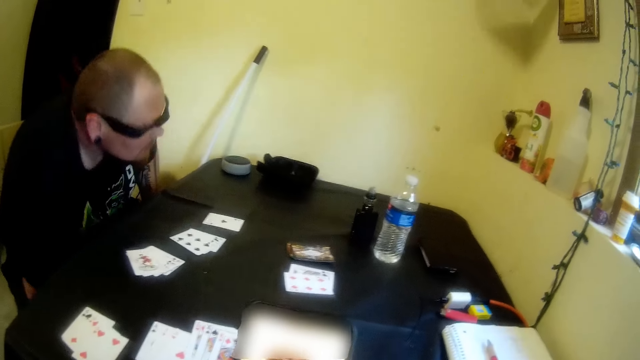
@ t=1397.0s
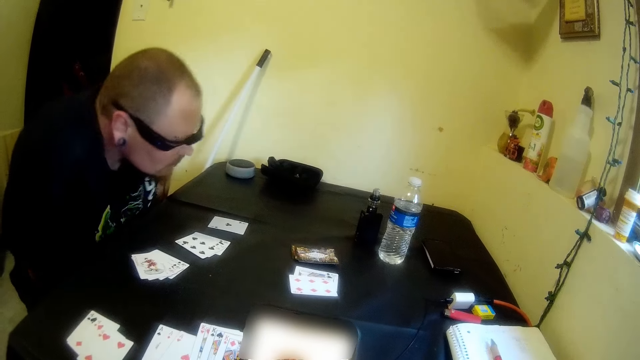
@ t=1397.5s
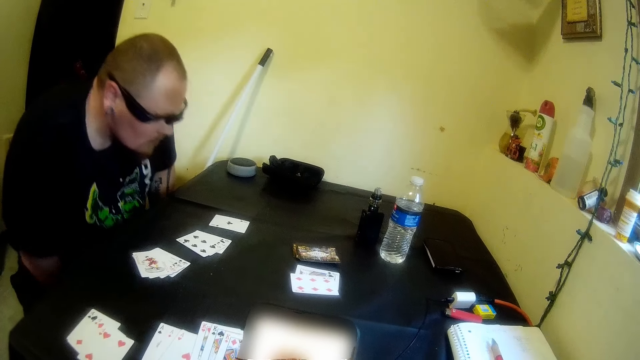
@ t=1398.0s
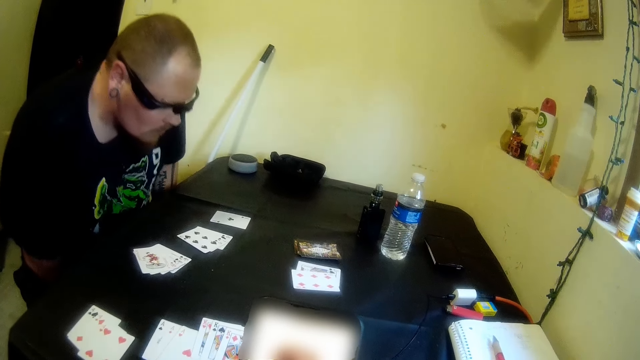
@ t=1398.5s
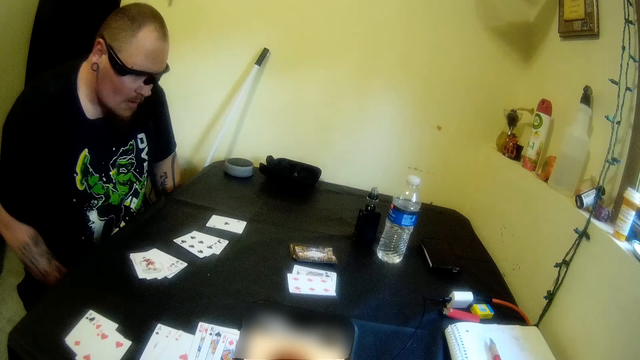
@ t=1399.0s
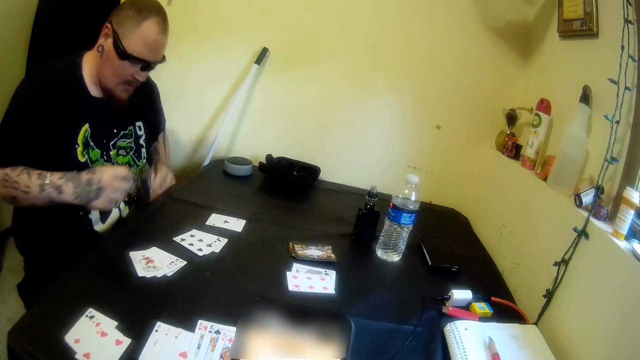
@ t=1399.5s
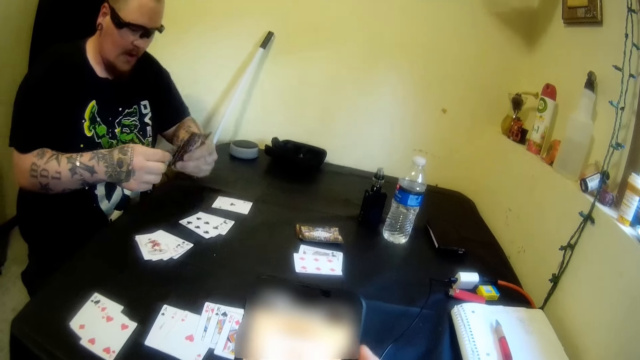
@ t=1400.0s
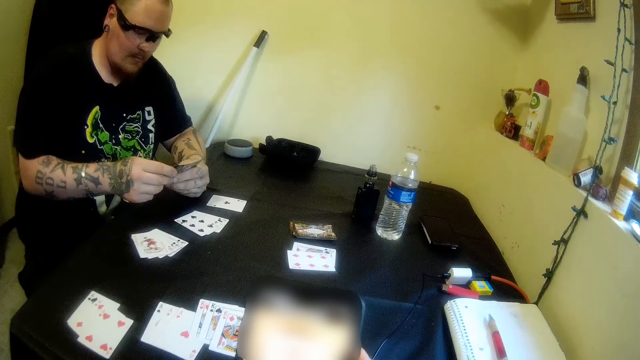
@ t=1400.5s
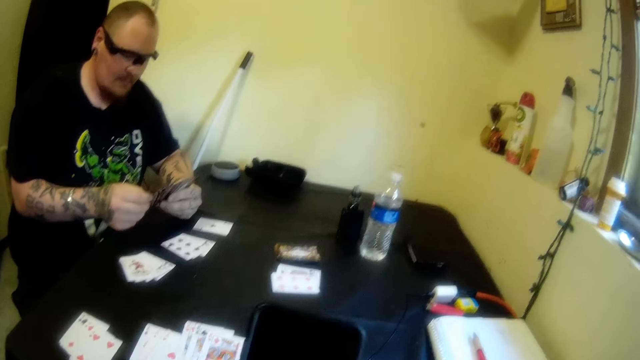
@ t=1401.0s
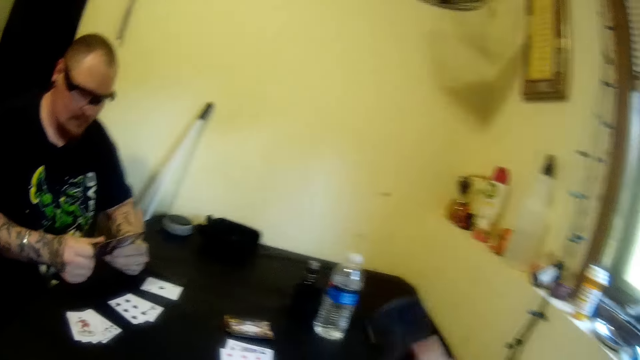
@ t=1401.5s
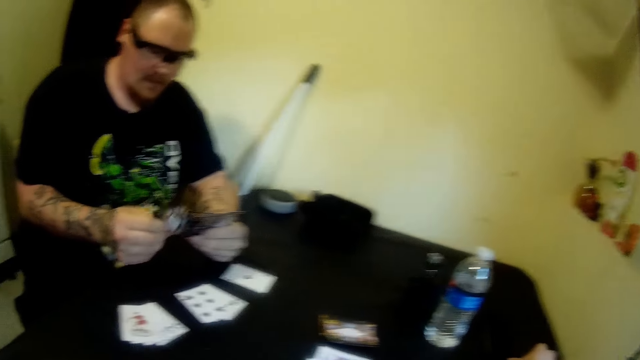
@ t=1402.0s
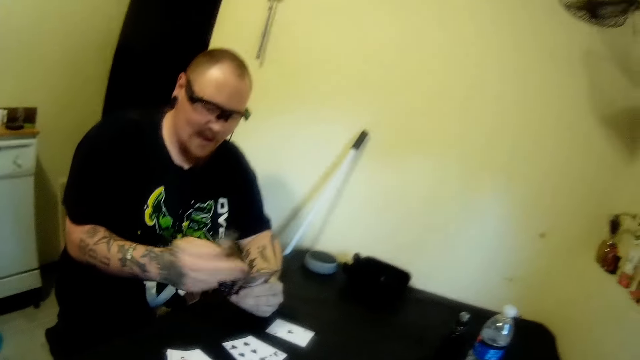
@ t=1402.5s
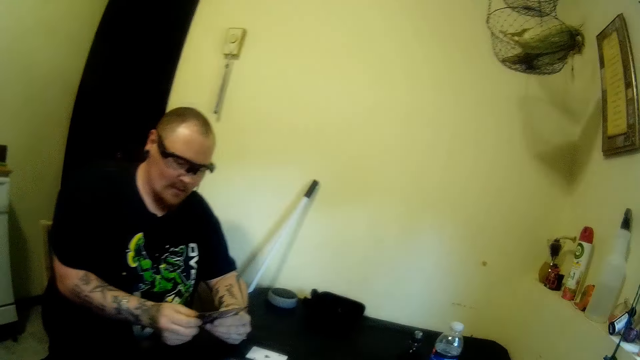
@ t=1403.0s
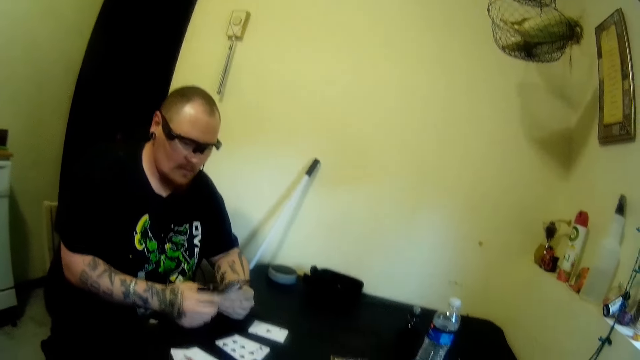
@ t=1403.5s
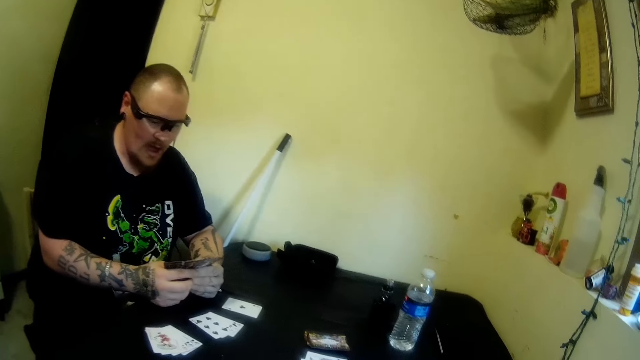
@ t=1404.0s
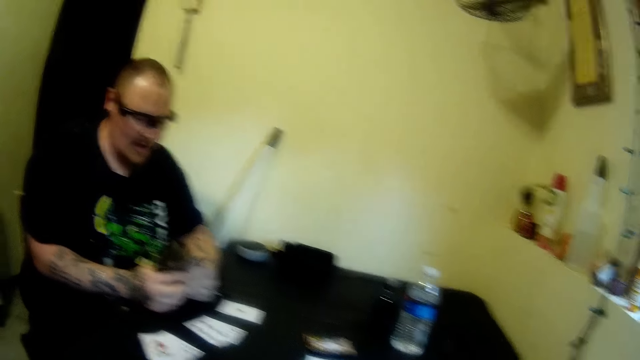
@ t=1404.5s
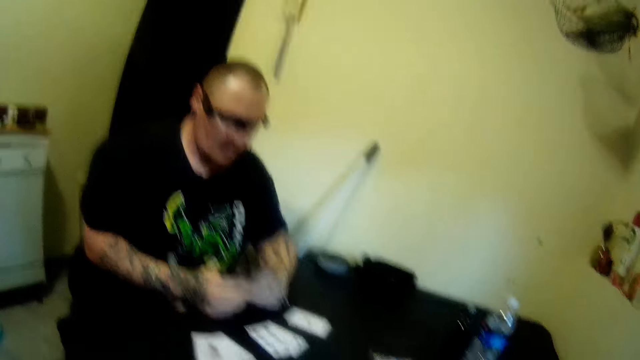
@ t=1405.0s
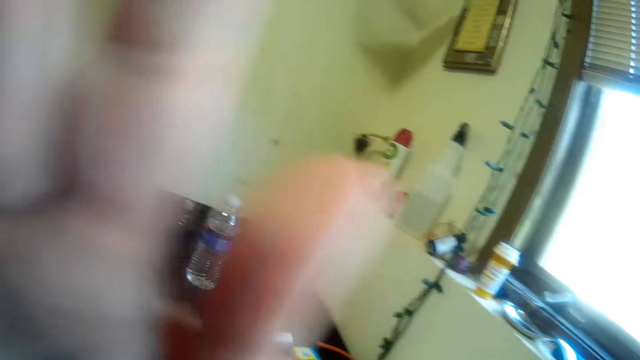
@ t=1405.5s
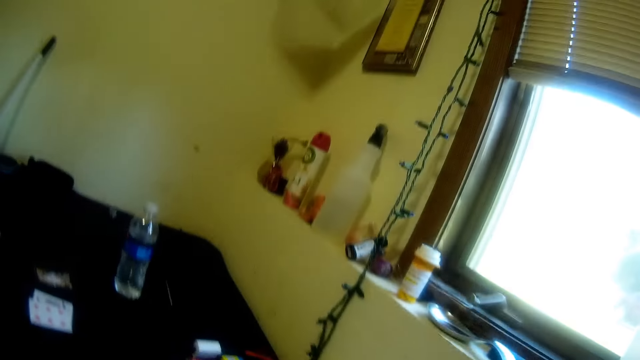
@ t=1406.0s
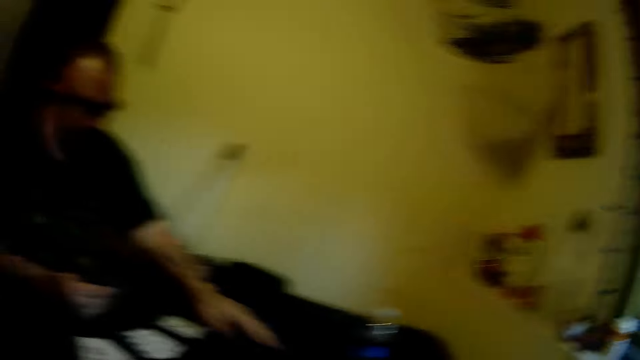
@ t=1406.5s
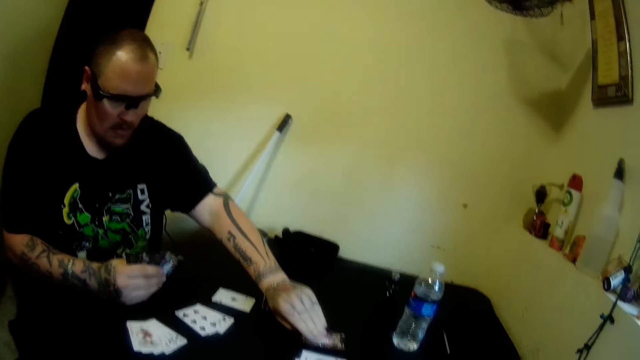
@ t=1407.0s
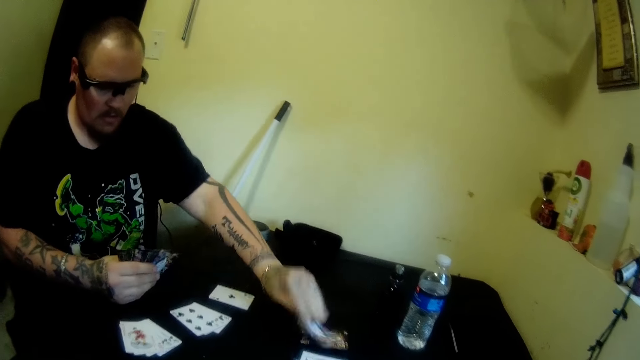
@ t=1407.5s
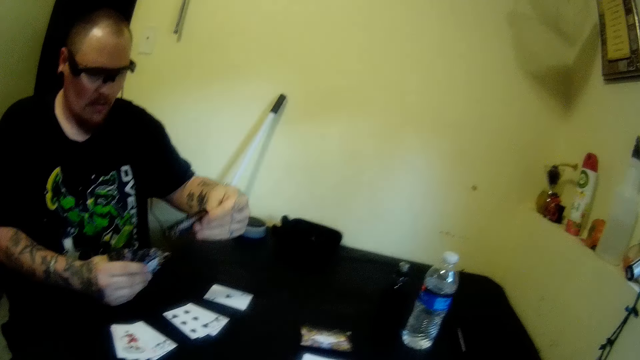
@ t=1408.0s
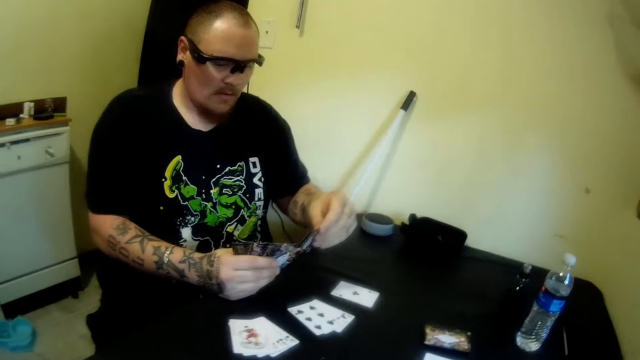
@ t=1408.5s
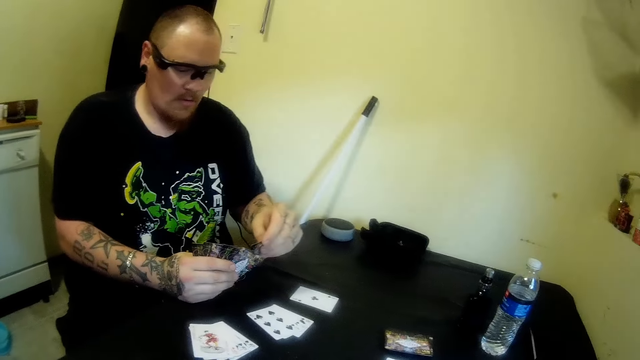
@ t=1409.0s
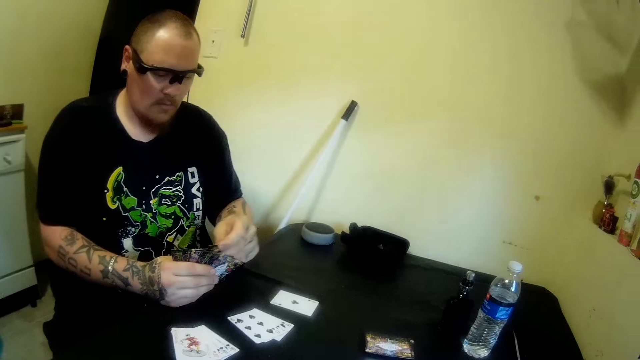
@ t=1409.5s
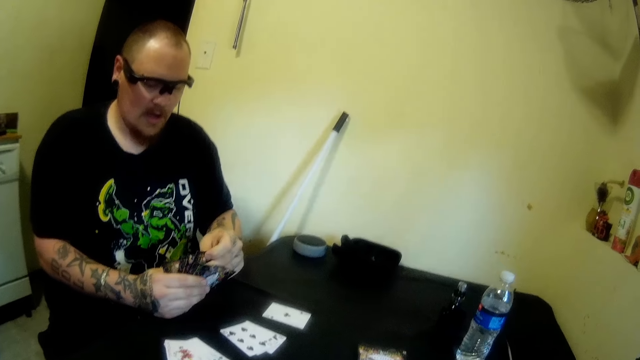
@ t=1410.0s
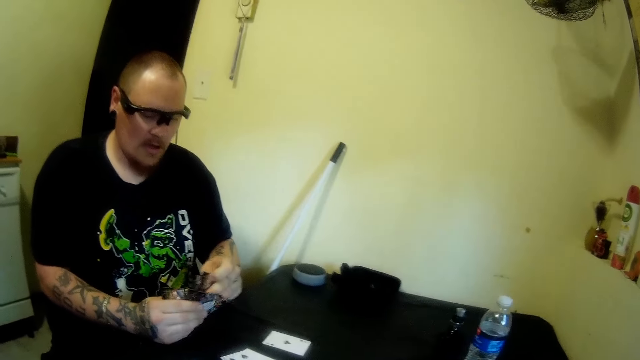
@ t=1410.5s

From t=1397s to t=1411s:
A man places a card on the others. The camera wearer drops the phone on the table. The man arranges his cards. The camera wearer touches her hair. She lifts her hand and looks around the room. The man picks up a card on the table, looks at the card, and places the card on the others.

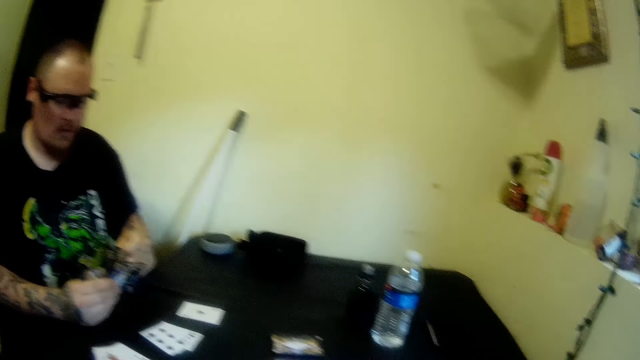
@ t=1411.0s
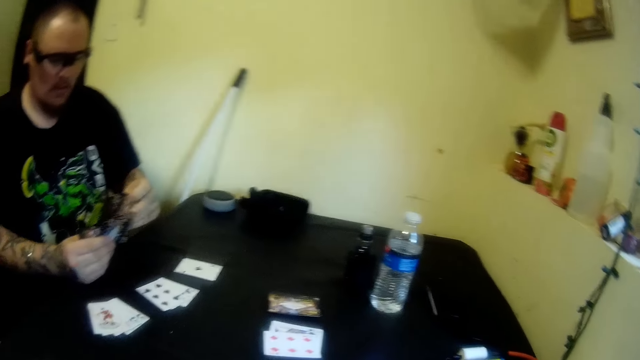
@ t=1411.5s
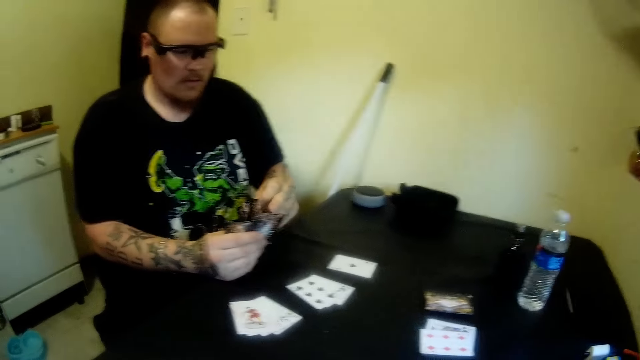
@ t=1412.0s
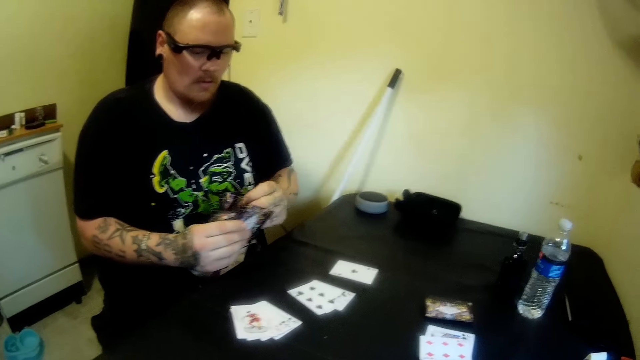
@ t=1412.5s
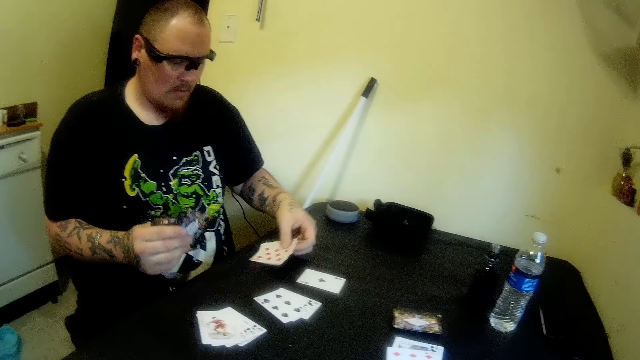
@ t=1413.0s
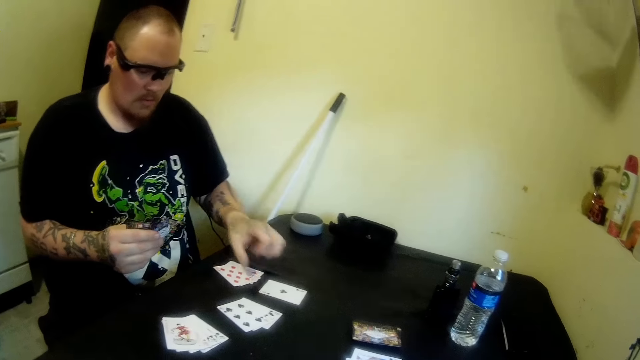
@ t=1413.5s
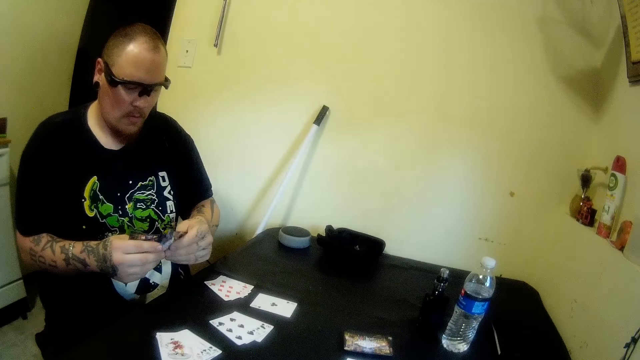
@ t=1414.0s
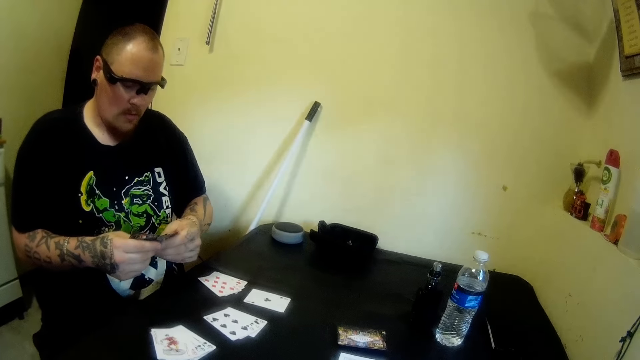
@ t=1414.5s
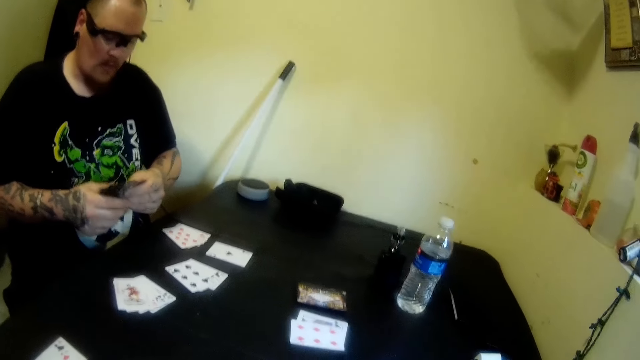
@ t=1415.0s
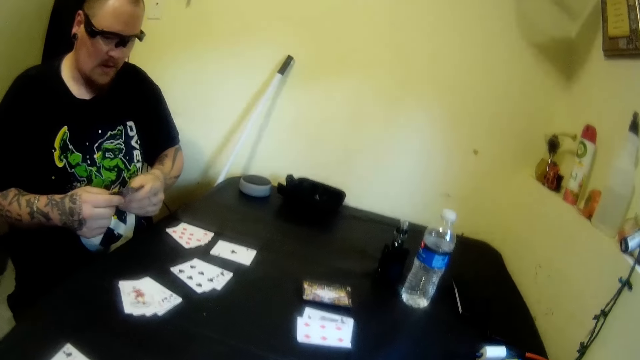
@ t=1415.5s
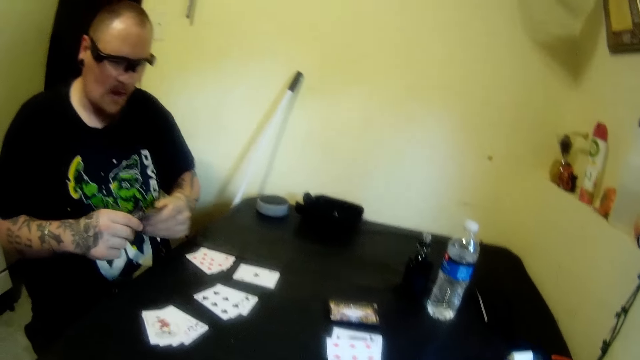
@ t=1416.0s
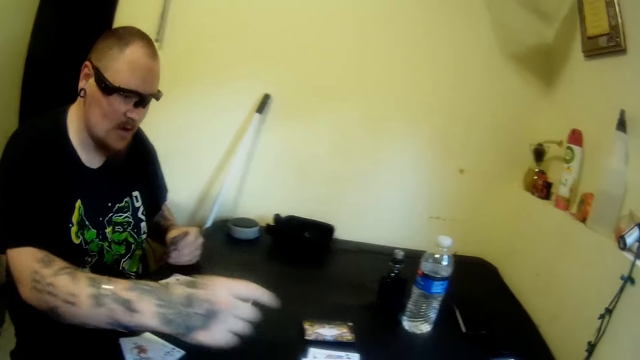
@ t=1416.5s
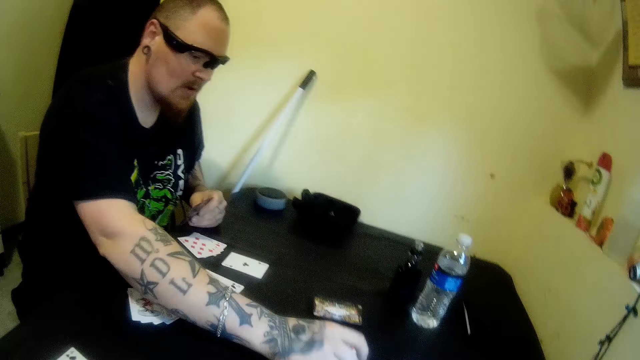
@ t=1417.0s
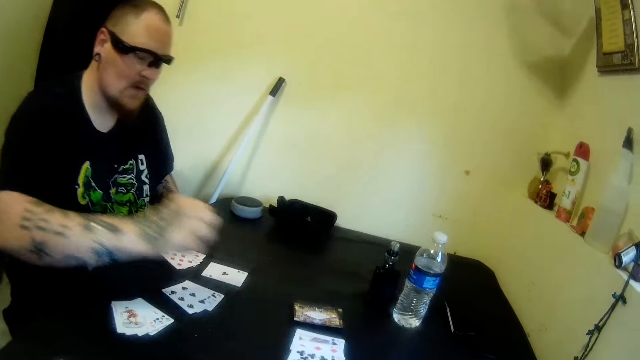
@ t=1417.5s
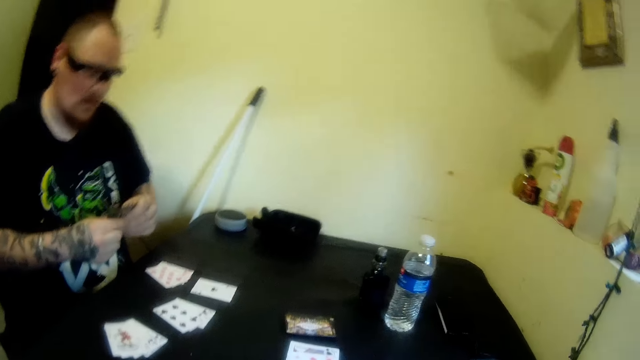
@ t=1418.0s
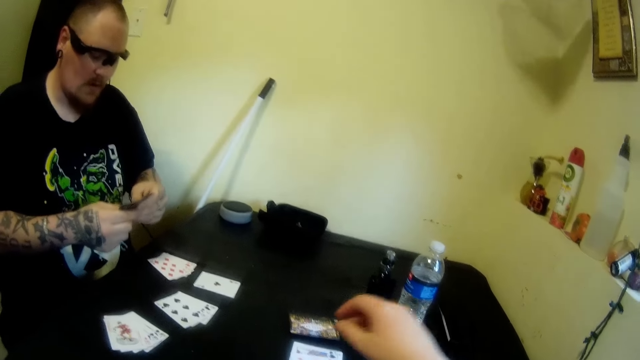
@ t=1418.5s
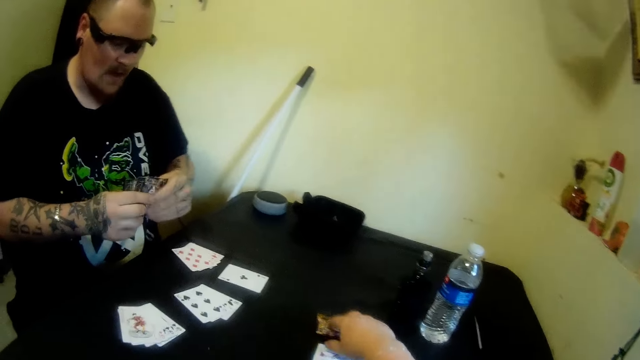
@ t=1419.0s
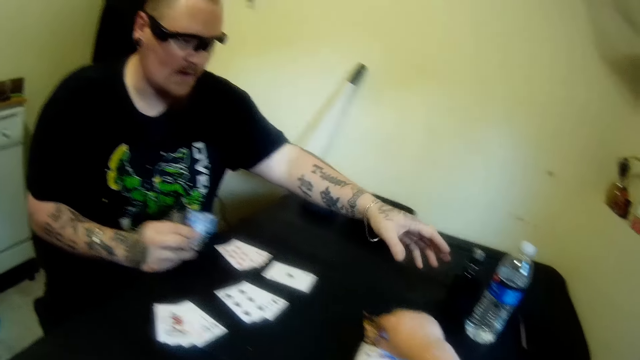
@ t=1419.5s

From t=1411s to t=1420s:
A man arranges his cards and drops two cards on the table. He holds the cards with his left hand, arranges his cards, picks a card from the others, and drops the card on the table. The camera wearer picks up a card on the table.
